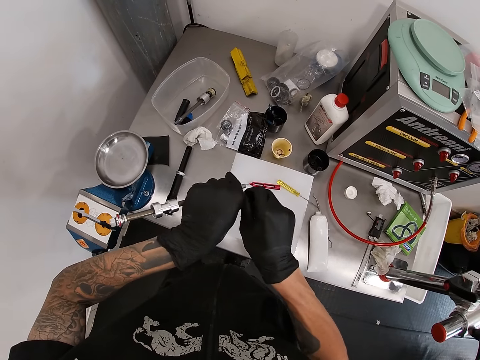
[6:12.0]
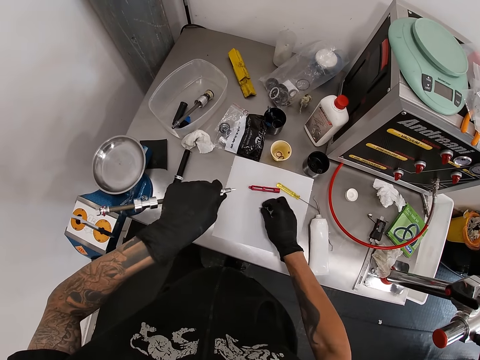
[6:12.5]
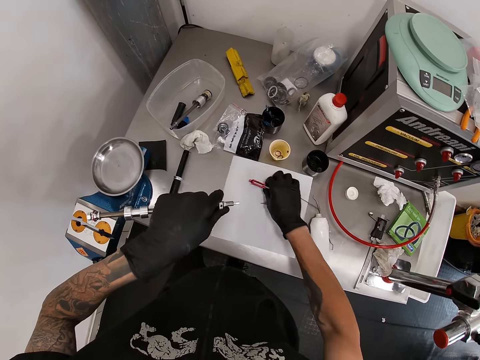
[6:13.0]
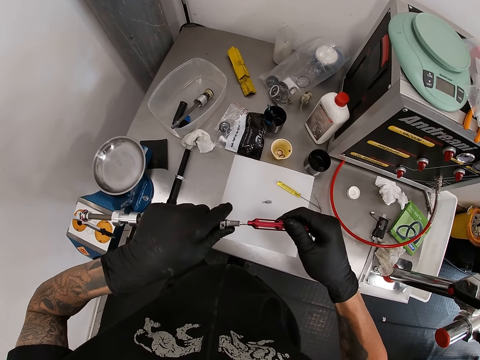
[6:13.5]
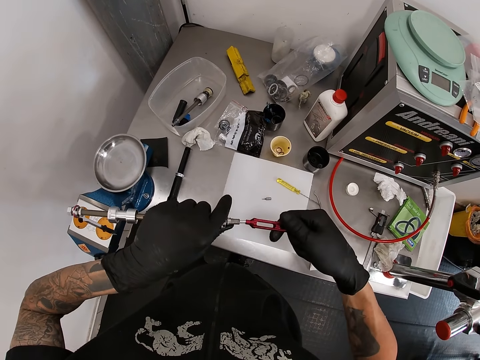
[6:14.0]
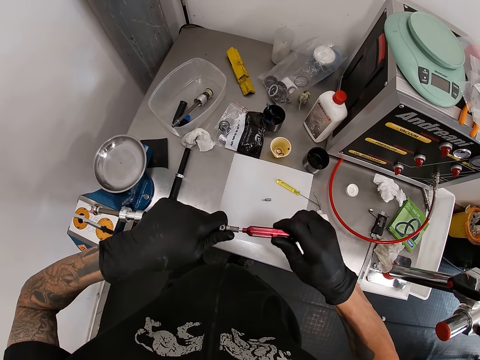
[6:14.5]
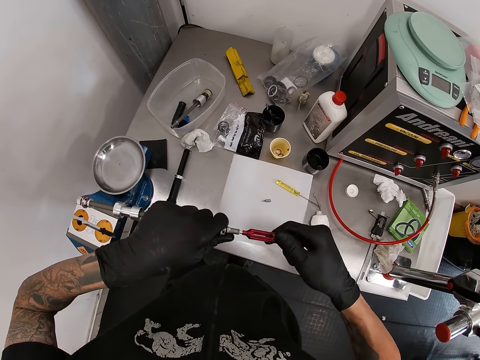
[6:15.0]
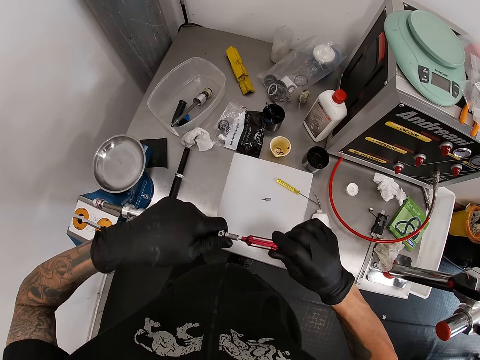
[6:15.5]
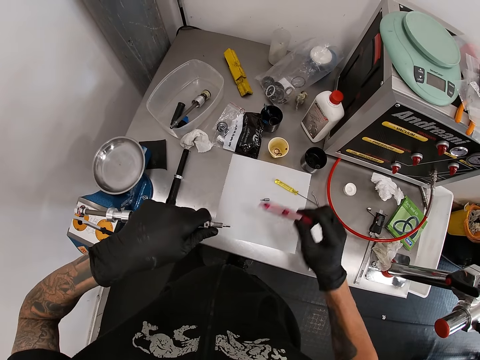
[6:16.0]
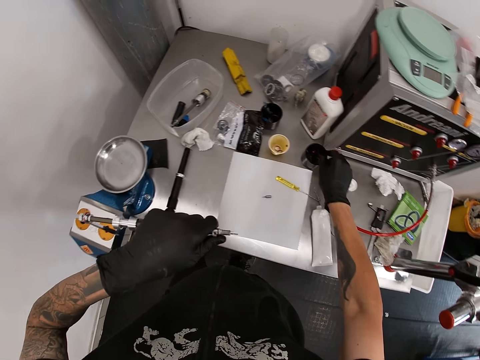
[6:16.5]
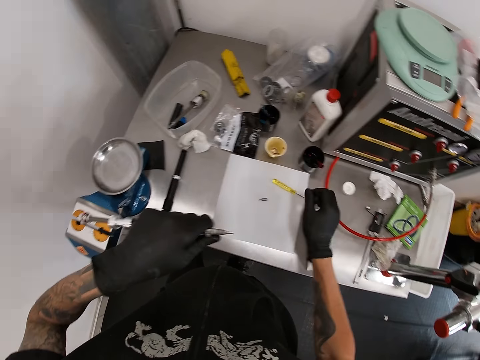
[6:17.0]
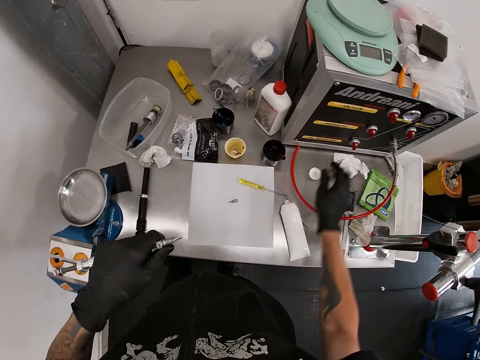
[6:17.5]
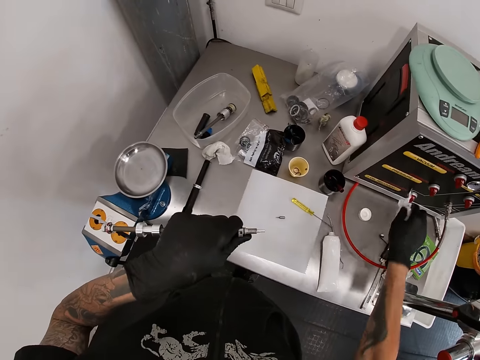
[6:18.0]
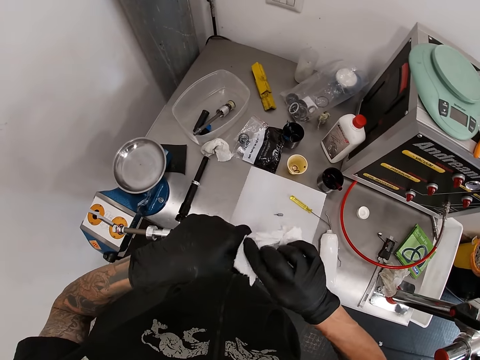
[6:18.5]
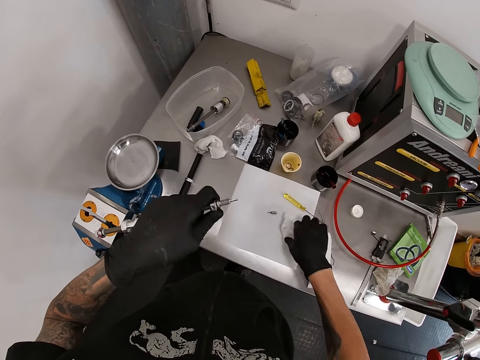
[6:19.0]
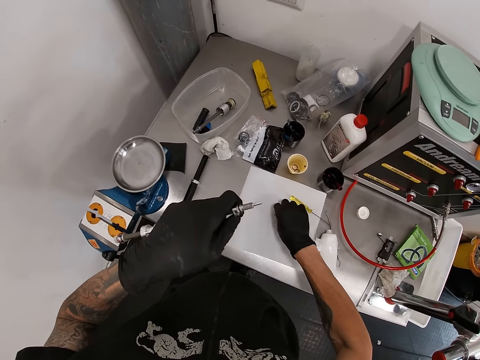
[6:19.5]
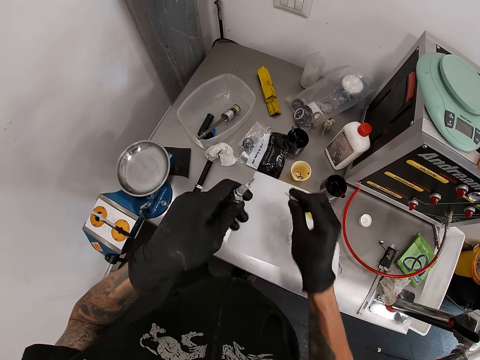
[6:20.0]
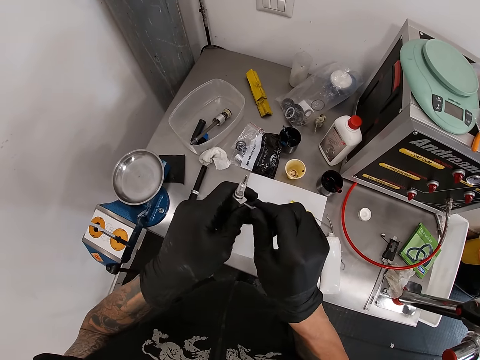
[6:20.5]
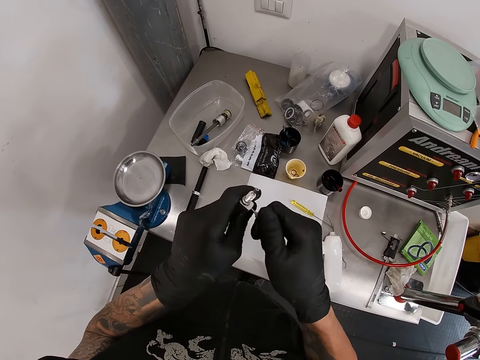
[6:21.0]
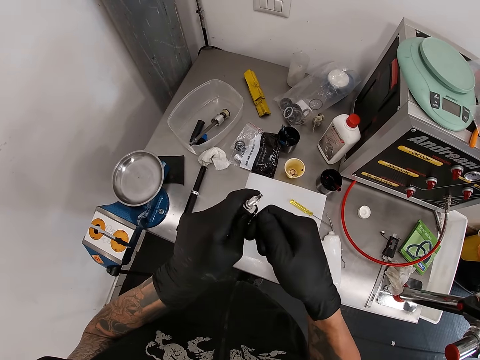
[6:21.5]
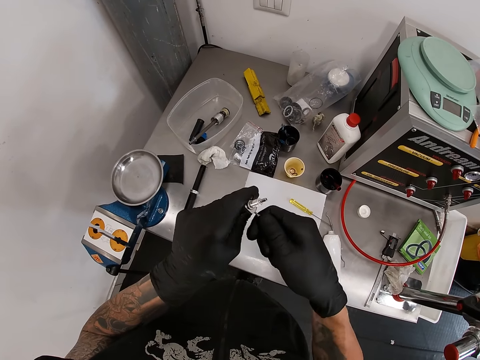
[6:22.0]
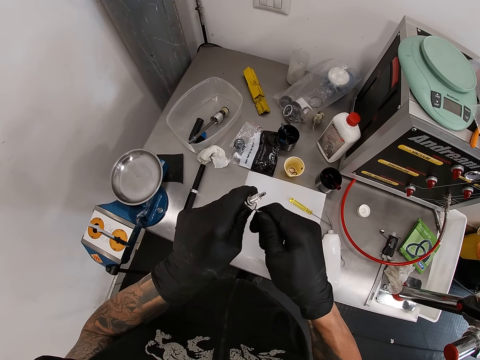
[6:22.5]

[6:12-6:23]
The camera wearer drops the hook on the table with his right hand. He picks the hollow screwdriver from the table with his right hand. He screws the hollow screwdriver against the suspension shock pump with both hands. He drops the hollow screwdriver on the table with his right hand. He picks the piece of tissue with his right hand from the table. He cleans the suspension shock pump with his right hand. He drops the piece of tissue on the table with his right hand. He picks the hook with his right hand. He screws the hook into the suspension shock pump with his right hand.

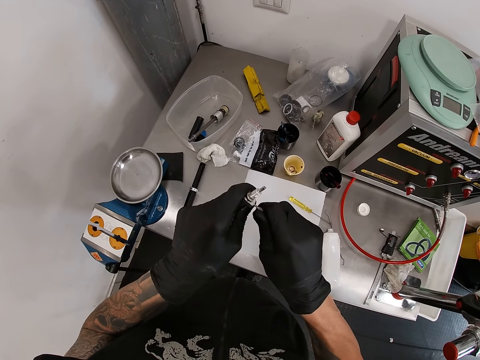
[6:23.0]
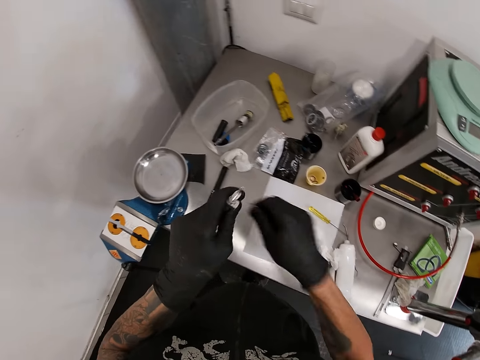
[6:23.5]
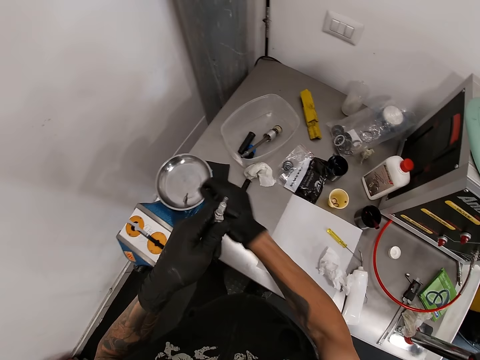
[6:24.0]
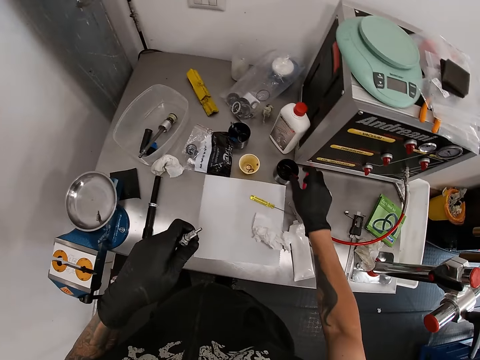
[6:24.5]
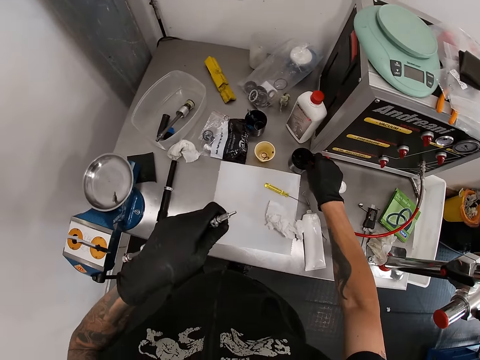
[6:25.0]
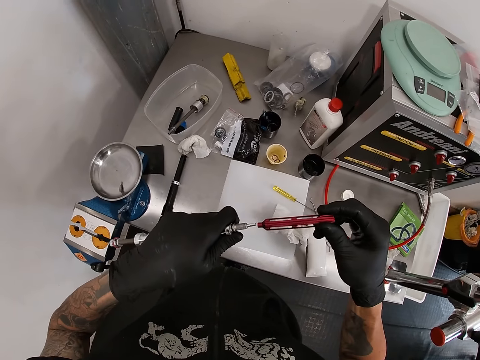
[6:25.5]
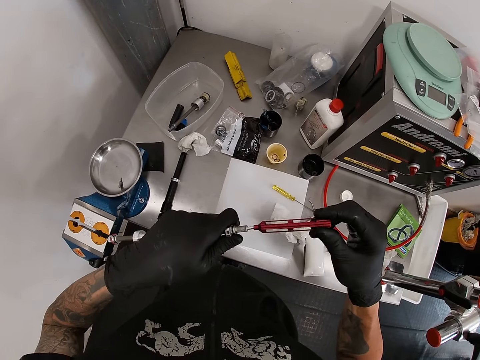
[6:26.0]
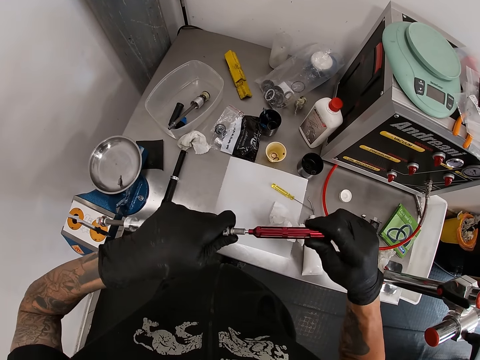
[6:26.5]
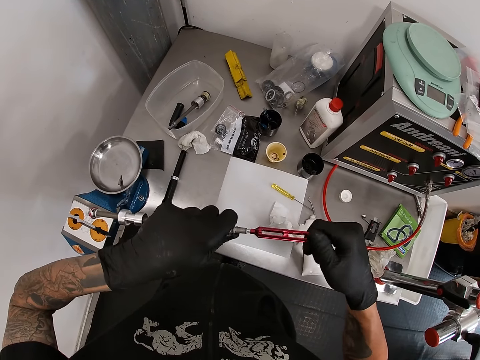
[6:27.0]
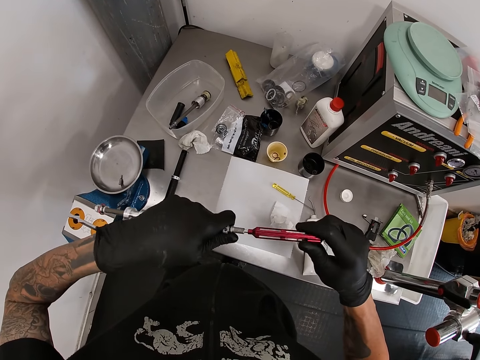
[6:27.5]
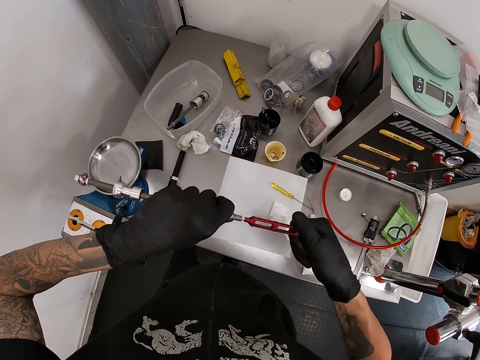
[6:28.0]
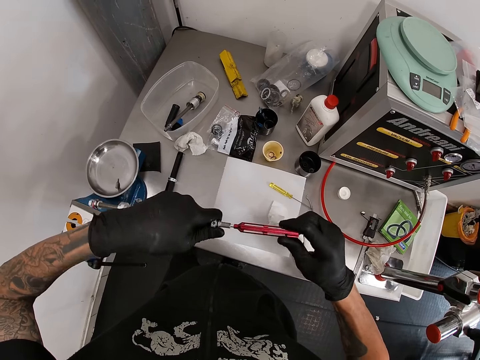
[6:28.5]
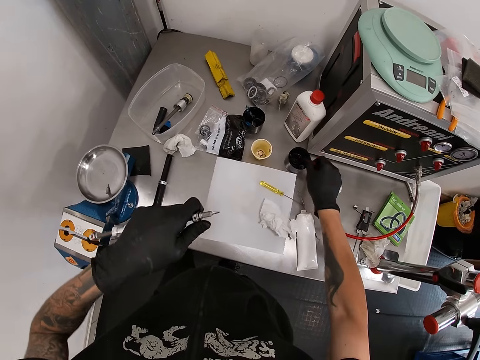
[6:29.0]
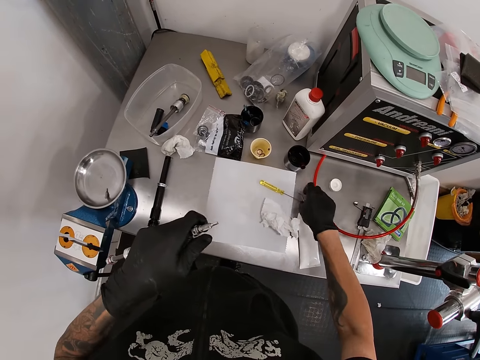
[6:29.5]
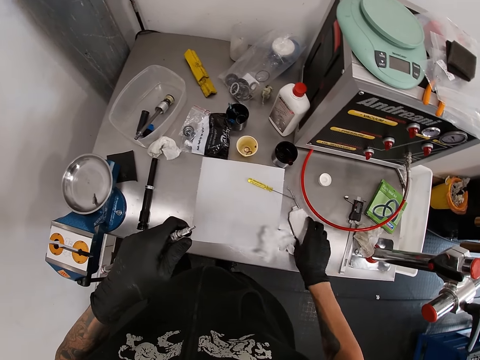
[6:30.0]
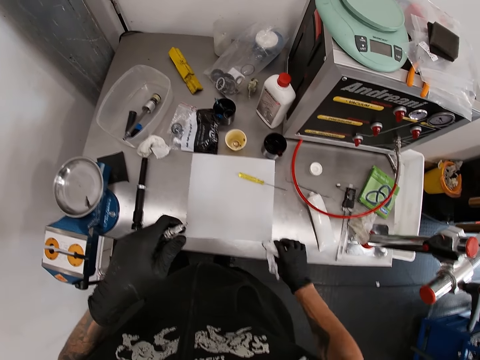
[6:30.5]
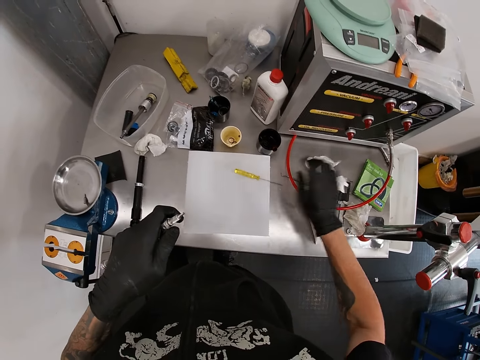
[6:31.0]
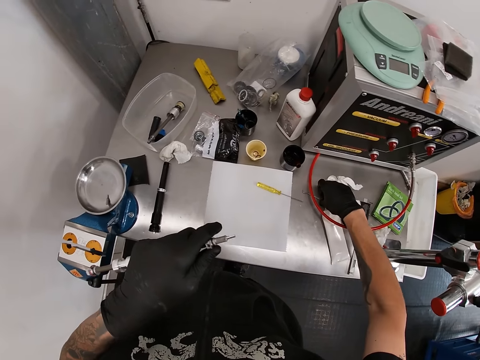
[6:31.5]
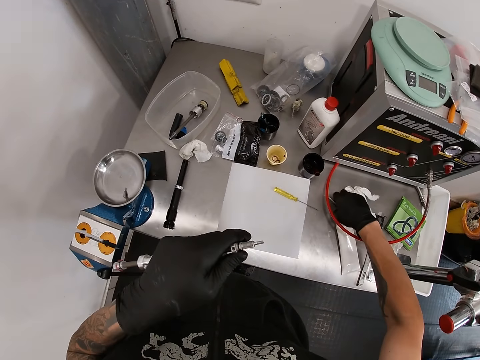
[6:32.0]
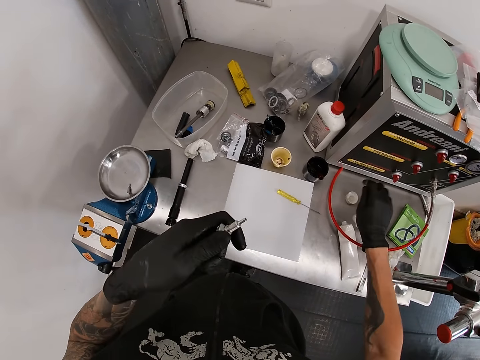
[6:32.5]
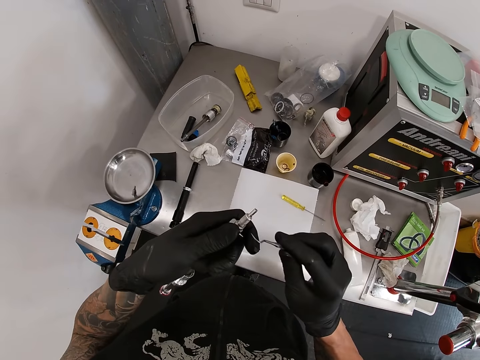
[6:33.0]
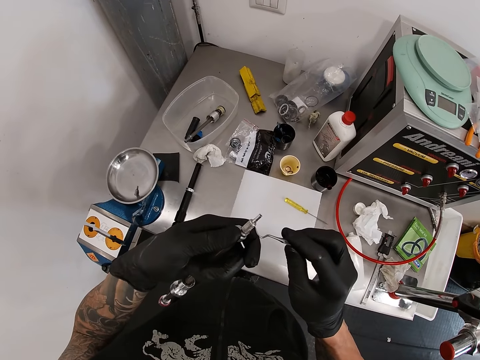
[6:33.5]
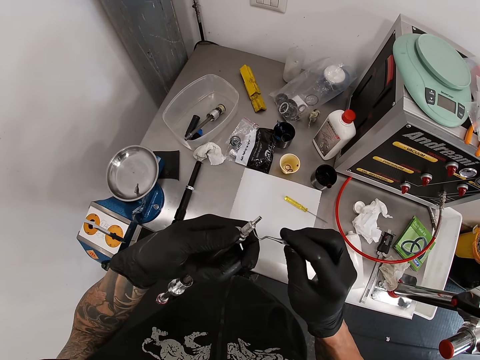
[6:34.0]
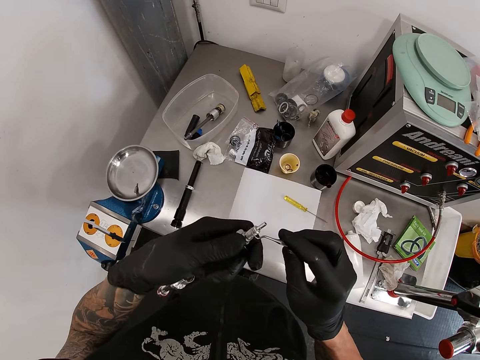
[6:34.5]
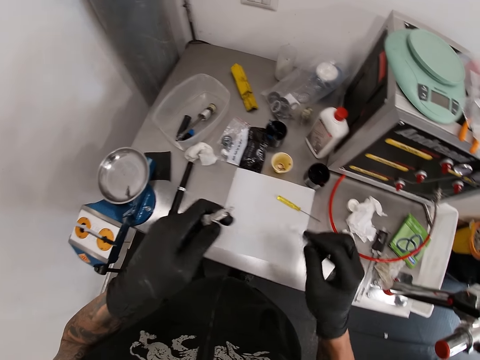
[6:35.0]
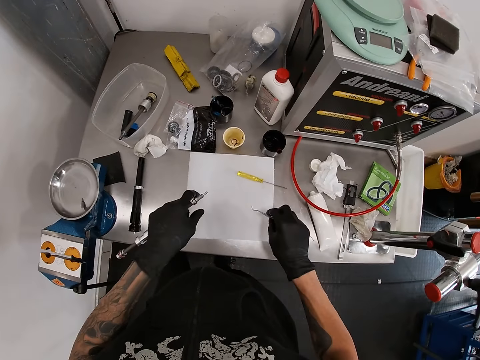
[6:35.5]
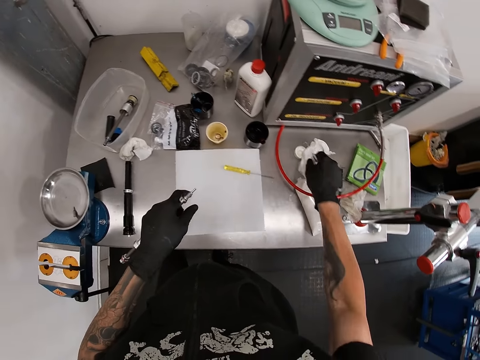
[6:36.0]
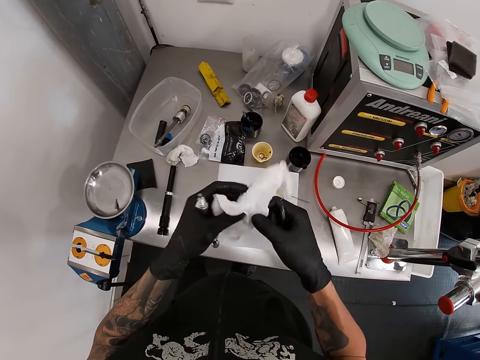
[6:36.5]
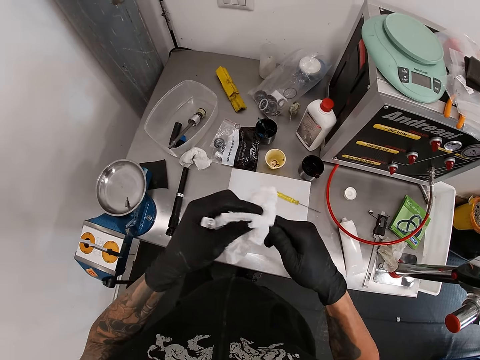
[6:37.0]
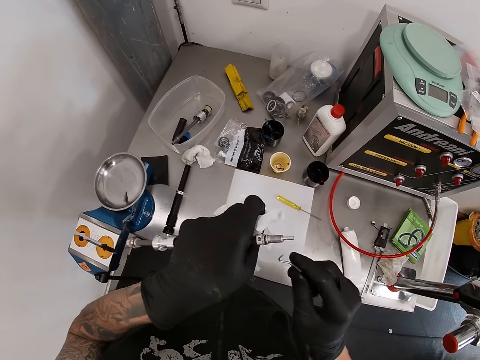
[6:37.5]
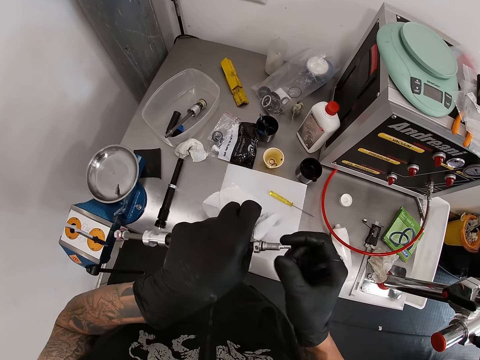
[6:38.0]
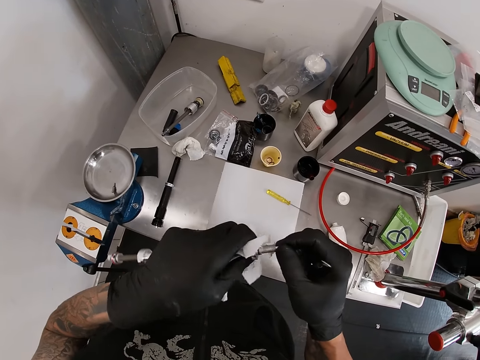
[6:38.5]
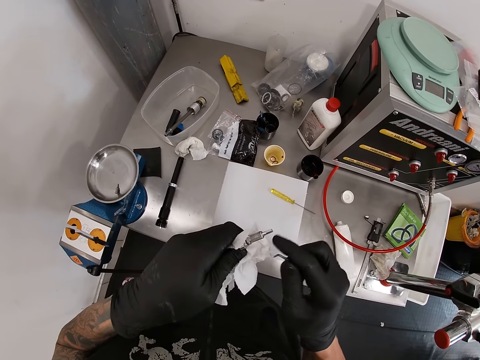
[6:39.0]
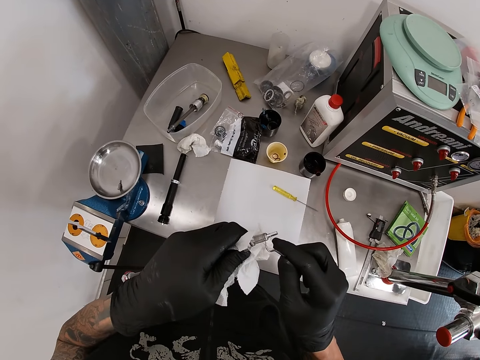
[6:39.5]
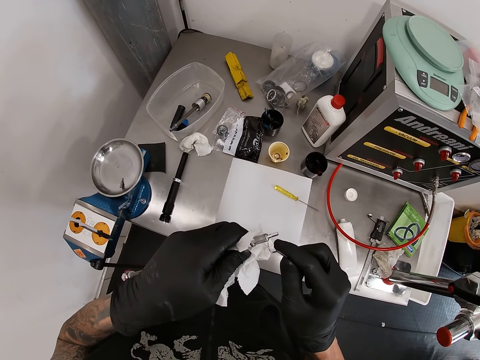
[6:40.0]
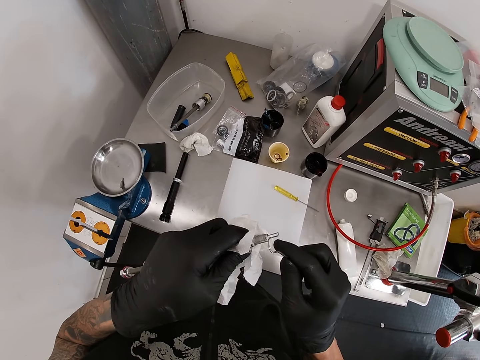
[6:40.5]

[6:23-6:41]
The camera wearer removes the hook from the suspension shock pump with his right hand. He puts the hook on the plate with his right hand. He picks the hollow screwdriver from the table with his right hand. He screws the hollow screwdriver against the suspension shock pump with both hands. He drops the hollow screwdriver on the table with his right hand. He shifts a red cable with his right hand. He shifts the anti-seize lube with his right hand on the table. He shifts the piece of tissue paper with his right hand on the table. He throws the piece of tissue paper on the table with his right hand. He picks a needle or metal hook with his right hand. He presses the needle against the suspension shock pump with his right hand. He puts the hook on the metal. He picks the tissue with his right hand. He cleans the needle with the tissue on his left hand. He adjusts the suspension shock pump with his right hand. He touches the metal. He presses the needle against the suspension shock pump with his right hand.
